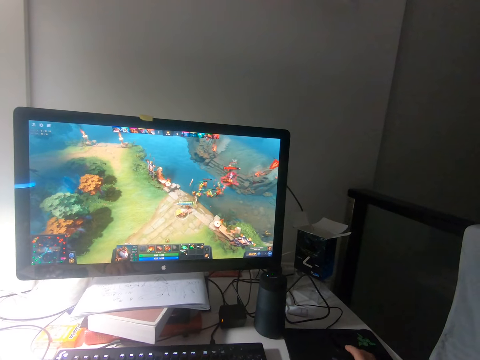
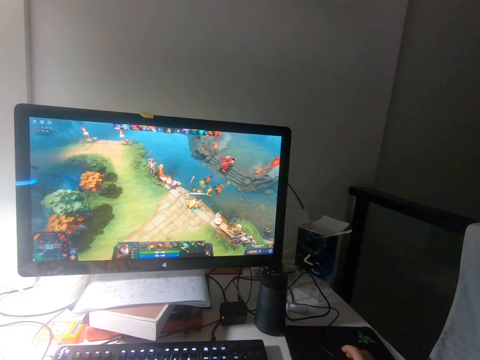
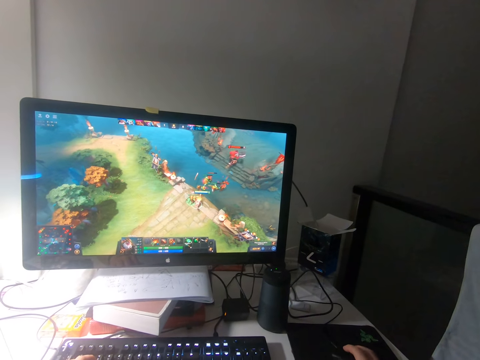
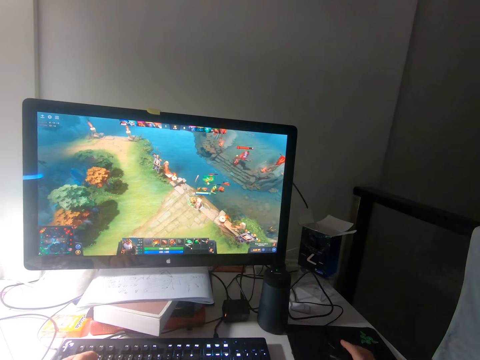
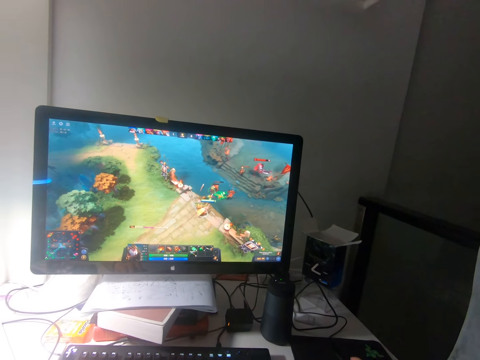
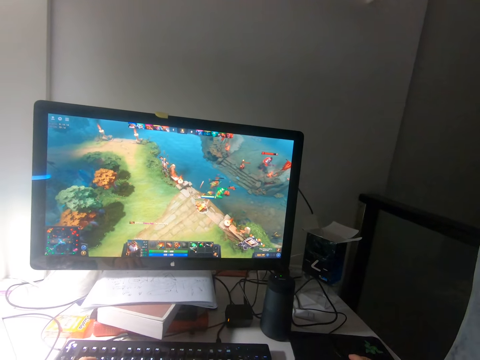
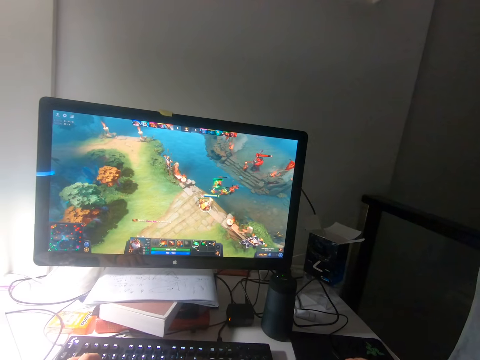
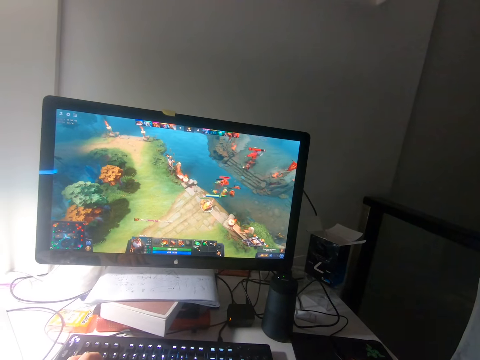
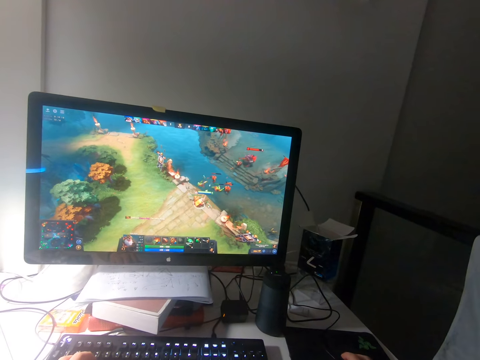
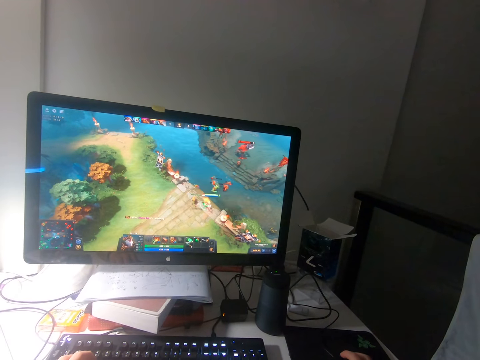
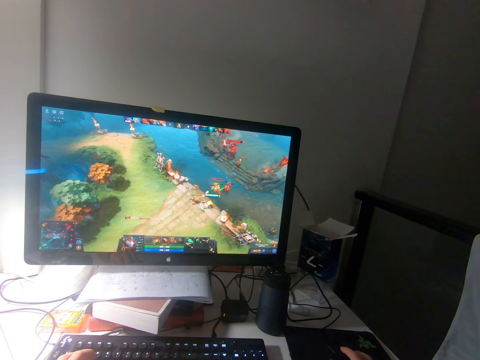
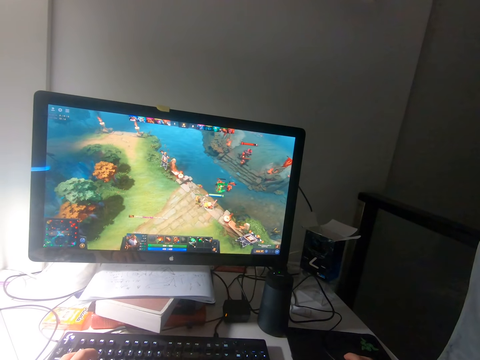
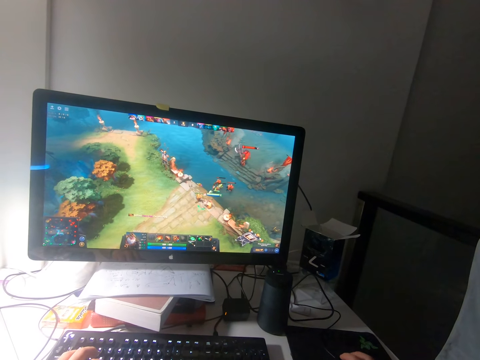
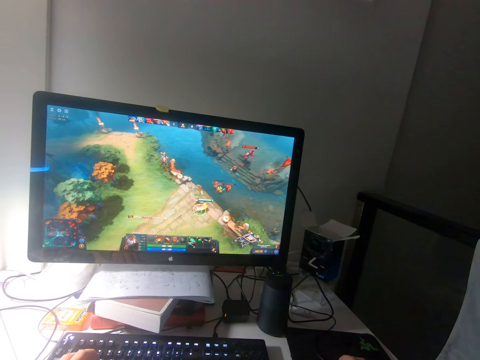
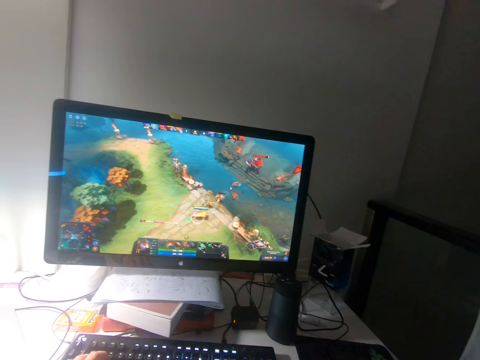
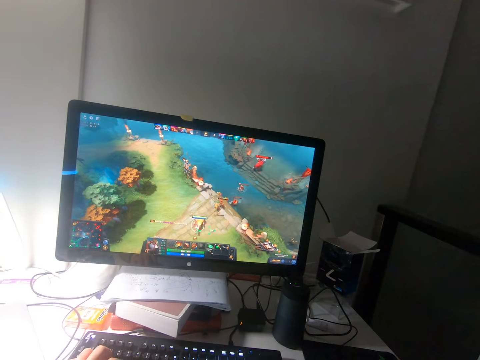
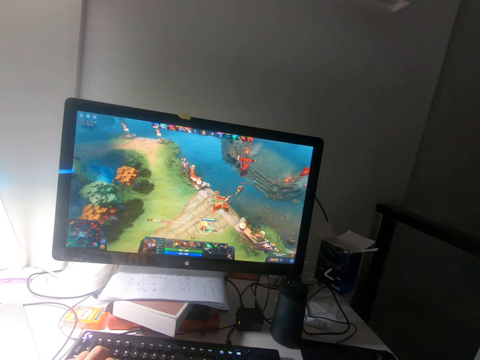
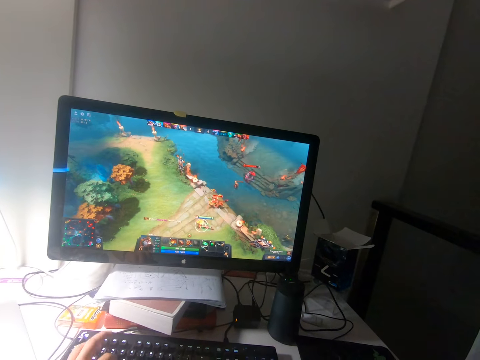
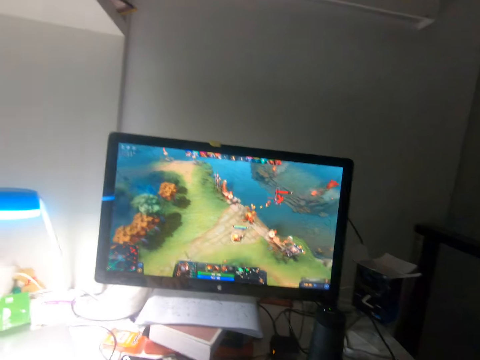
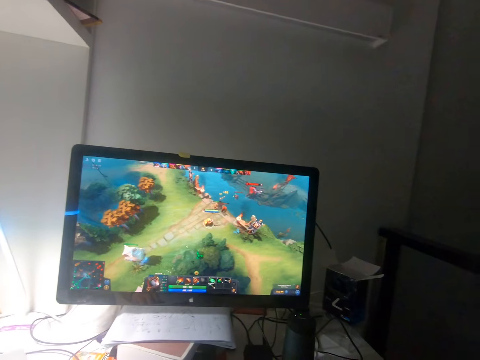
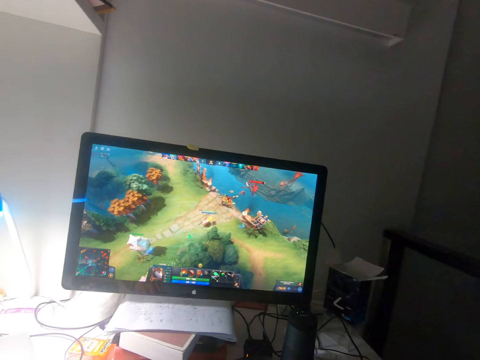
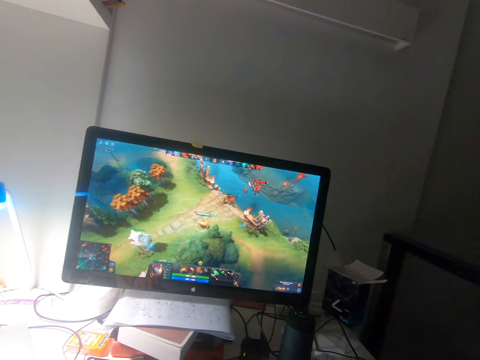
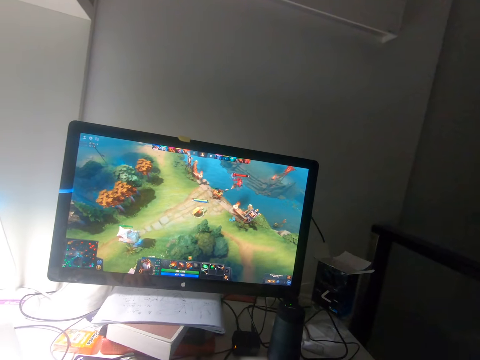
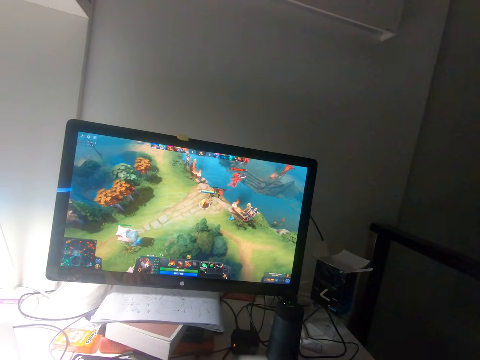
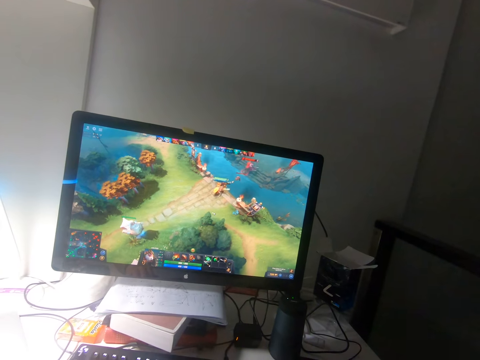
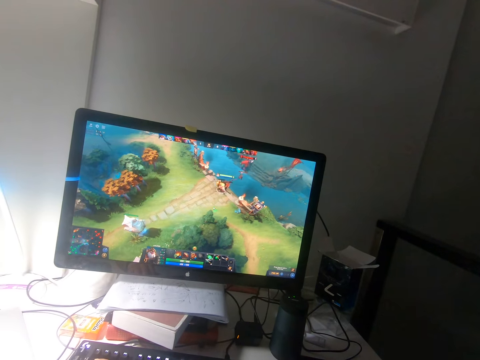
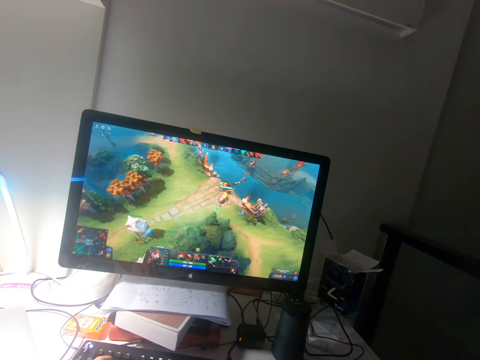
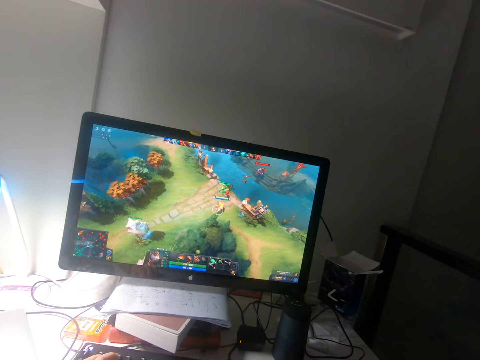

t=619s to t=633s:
The camera wearer presses keys of the keyboard on the table with his left hand.

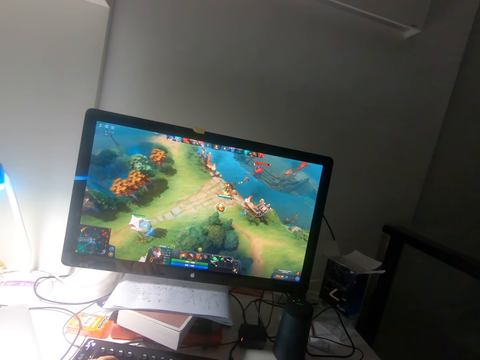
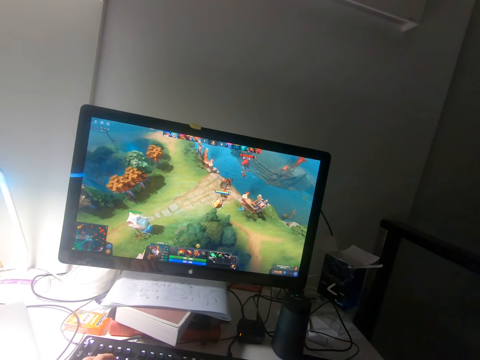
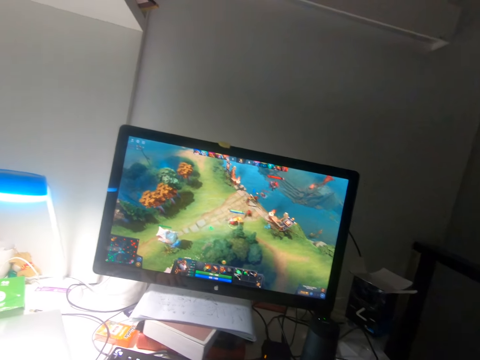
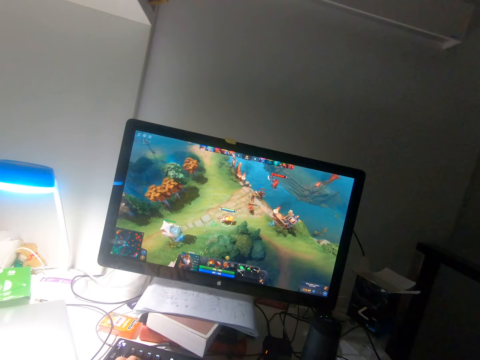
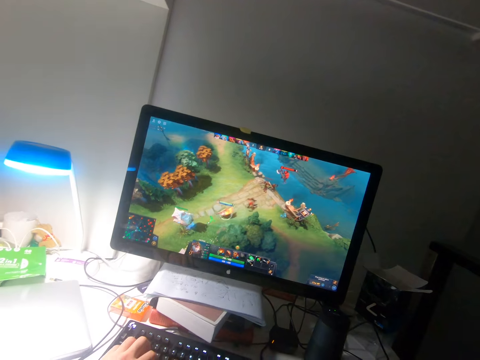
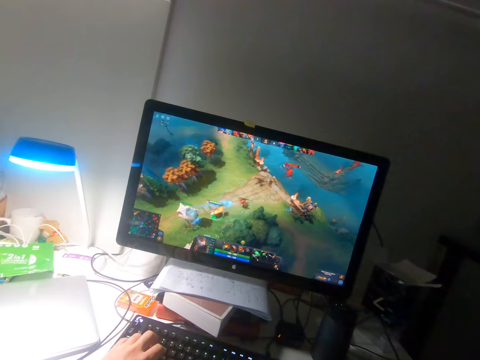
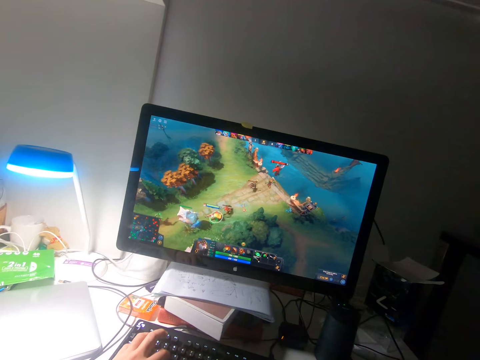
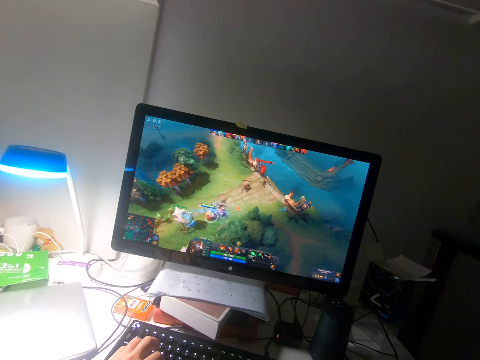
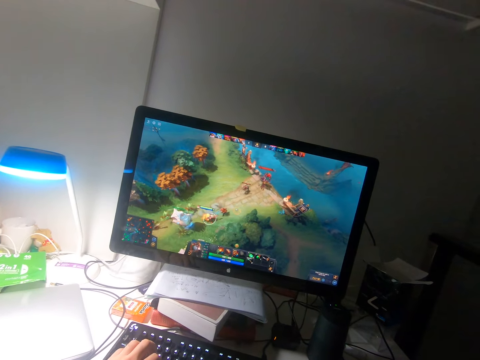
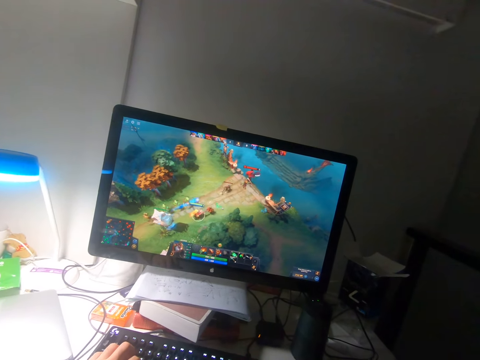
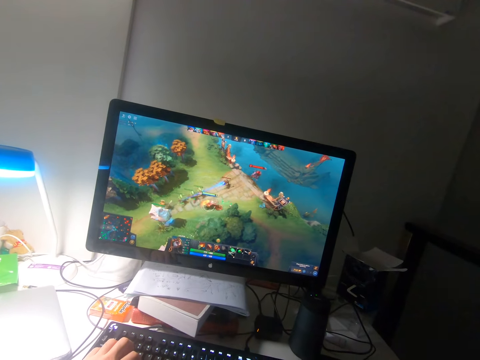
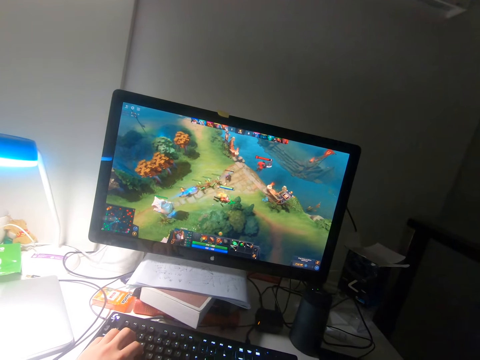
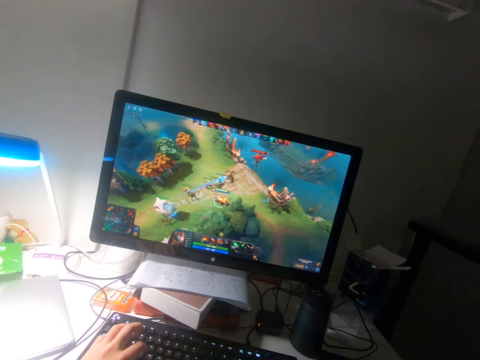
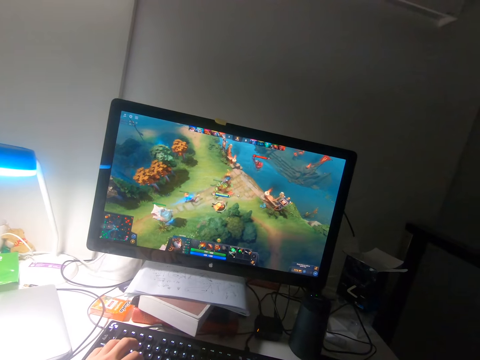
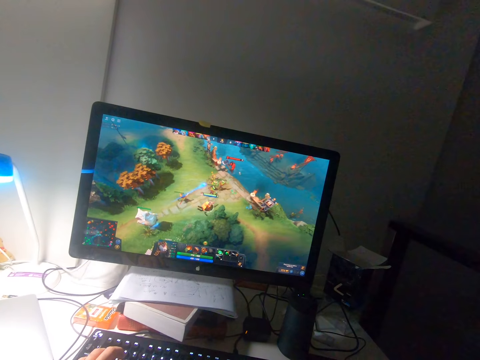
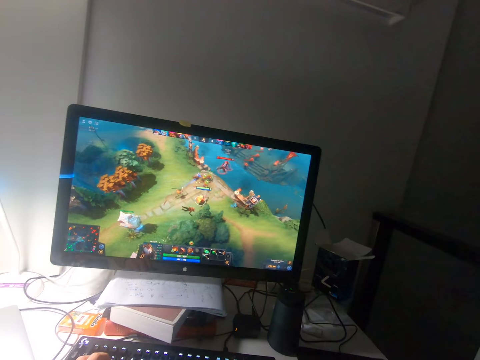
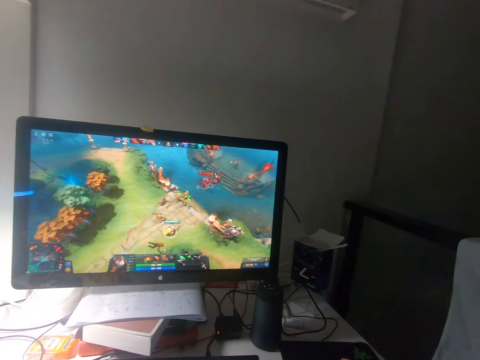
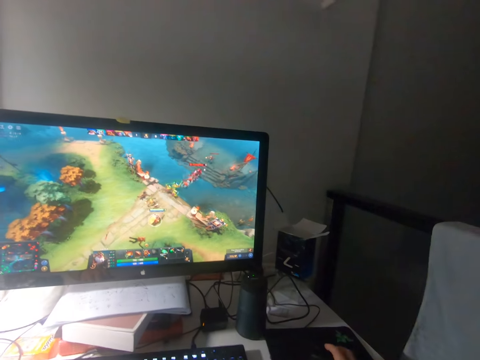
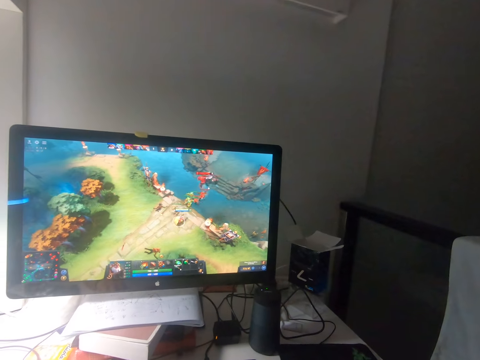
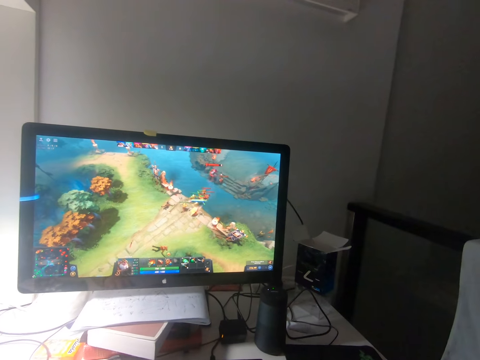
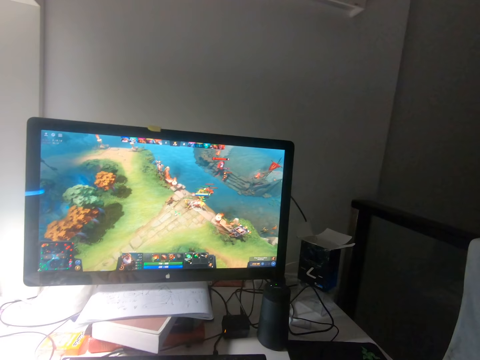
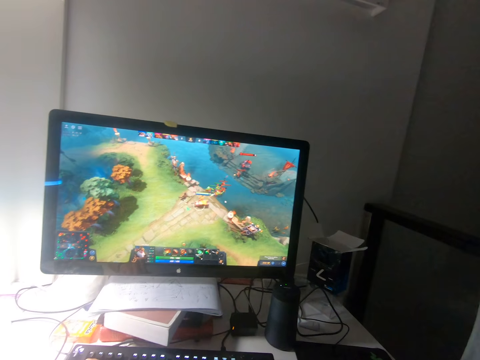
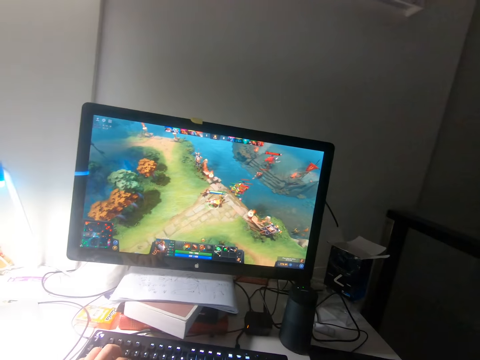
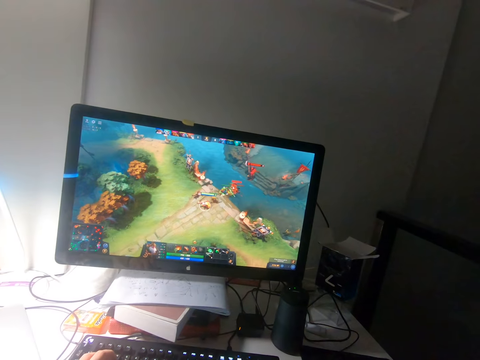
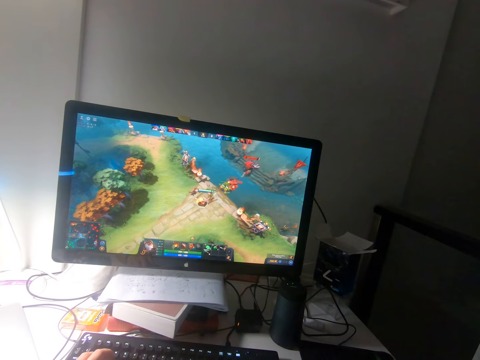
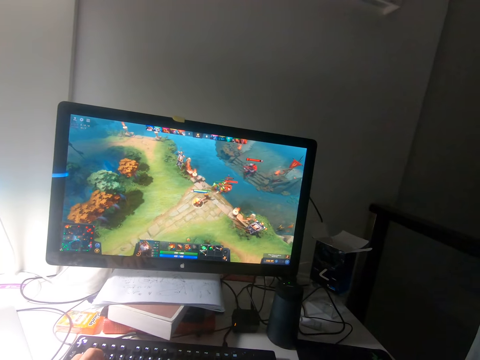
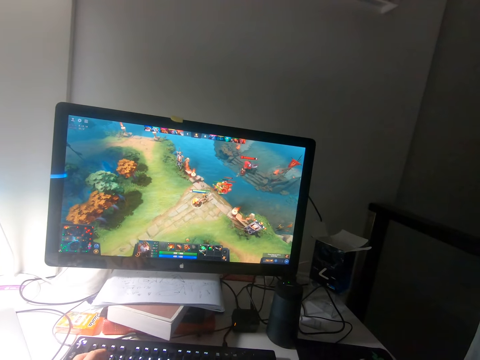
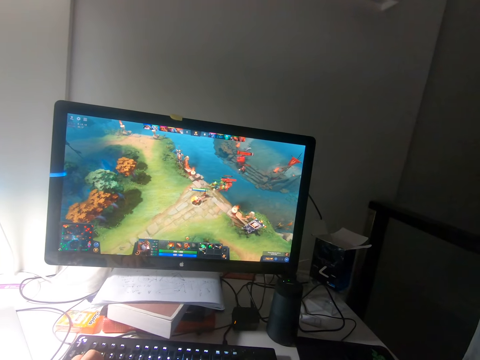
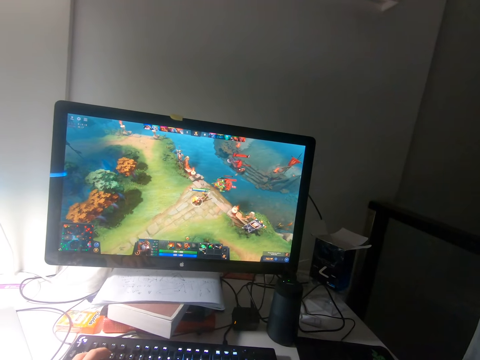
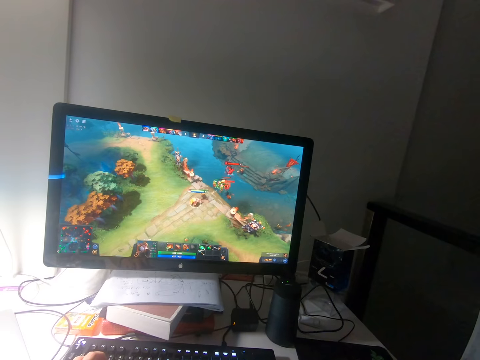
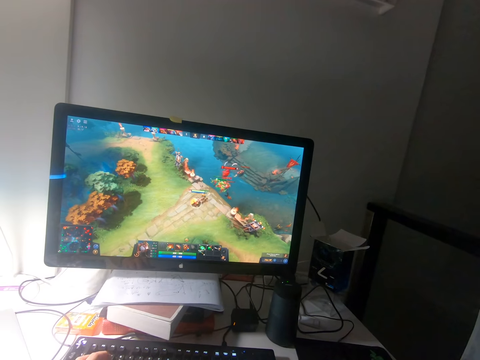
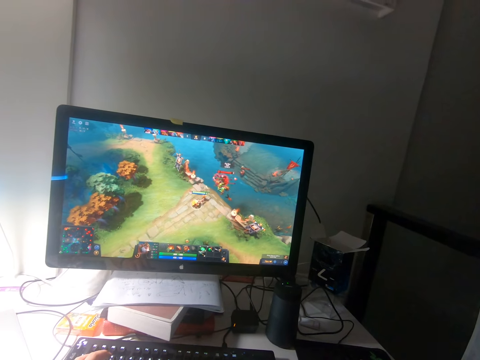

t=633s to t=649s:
The camera wearer presses keys of the keyboard on the table with his left hand. He presses keys of the keyboard again. He plays the game on the screen. He presses keys of the keyboard on the table with his left hand. He presses keys of the keyboard again.
